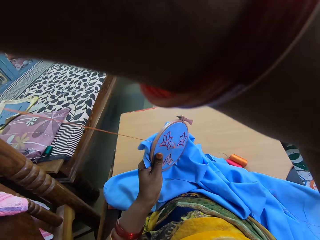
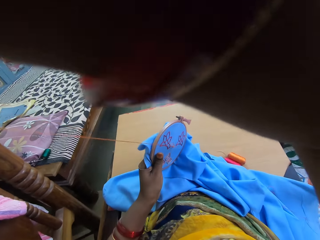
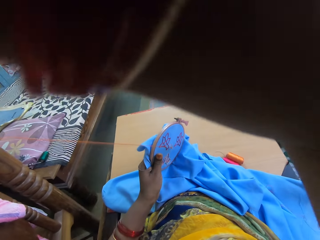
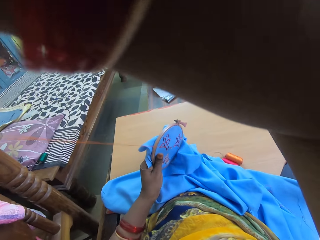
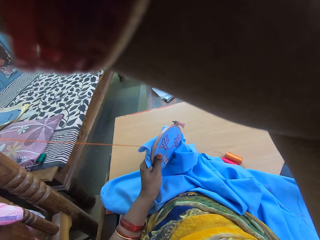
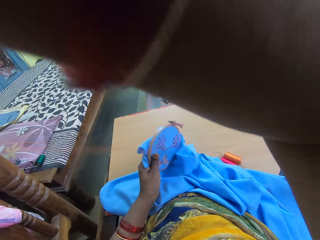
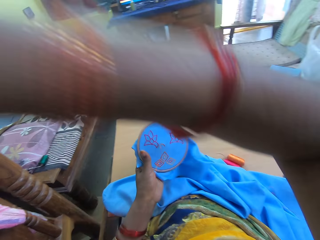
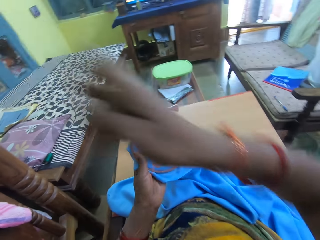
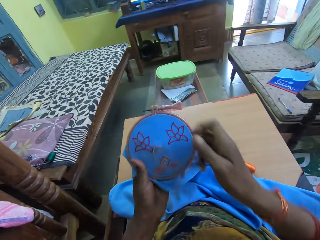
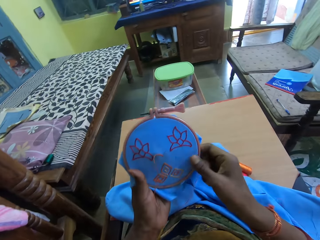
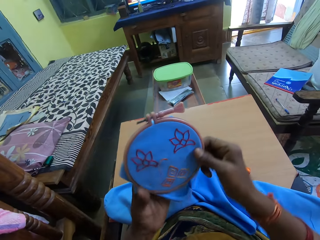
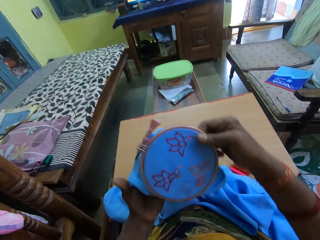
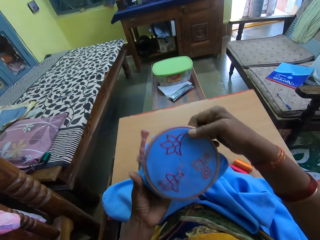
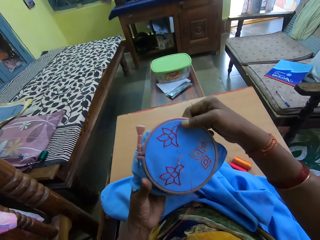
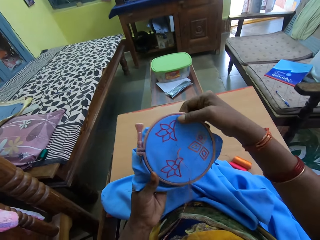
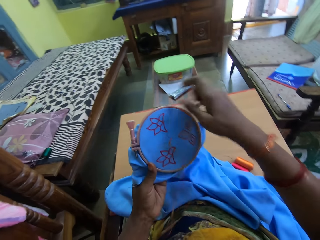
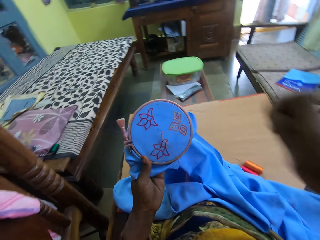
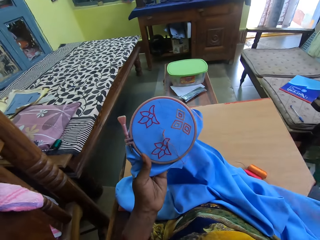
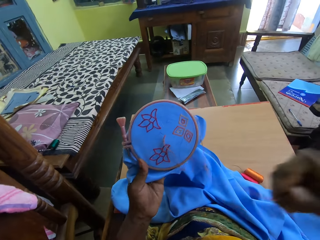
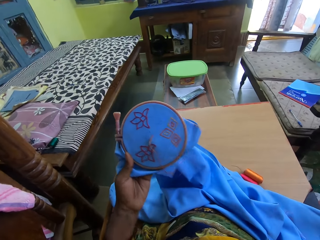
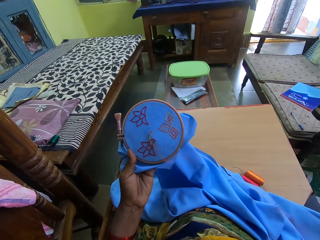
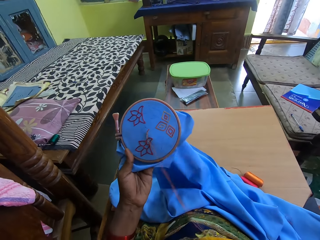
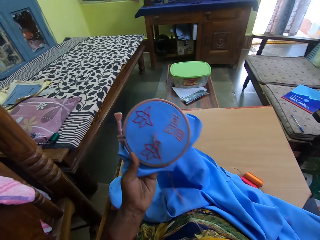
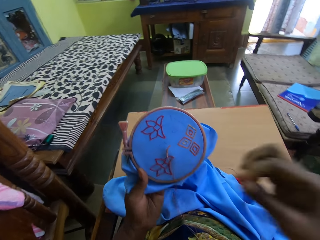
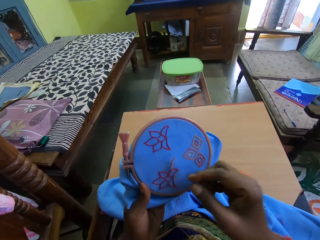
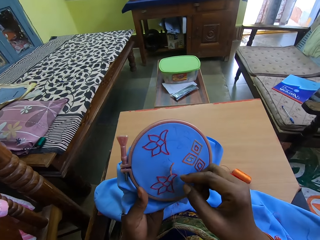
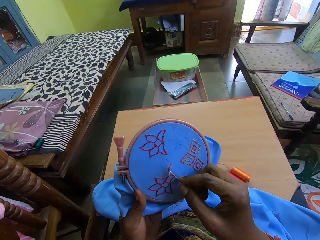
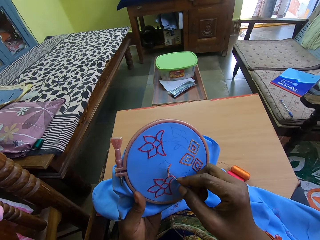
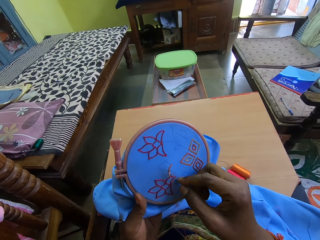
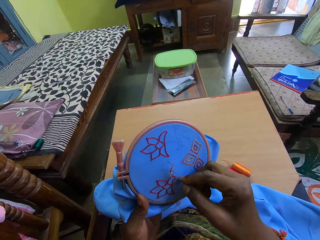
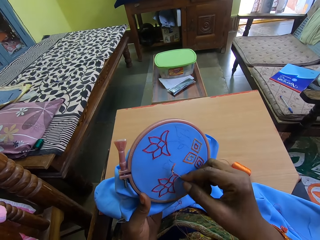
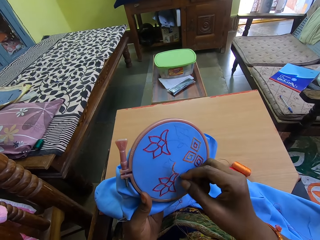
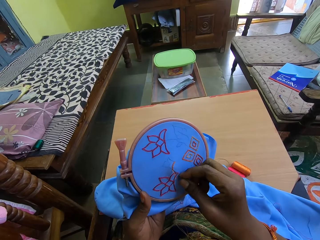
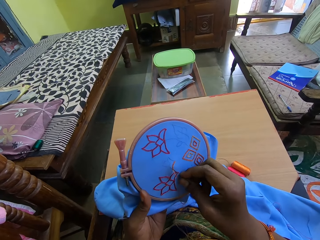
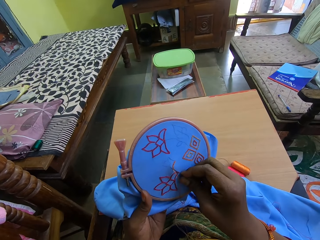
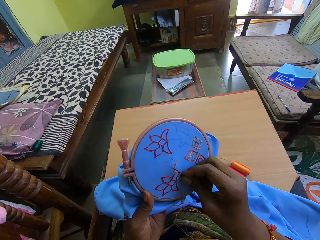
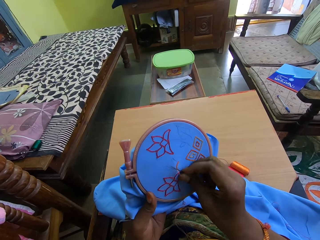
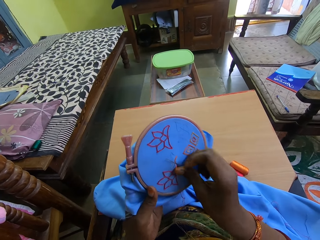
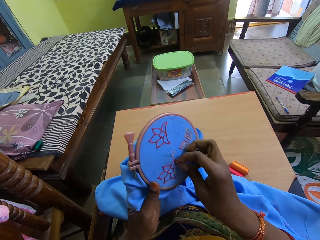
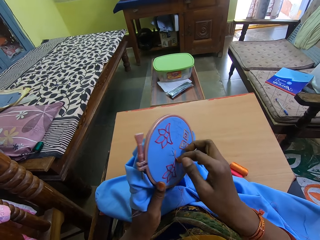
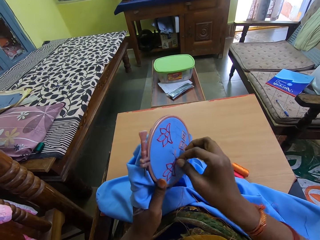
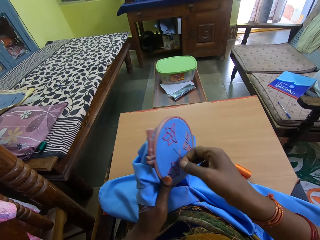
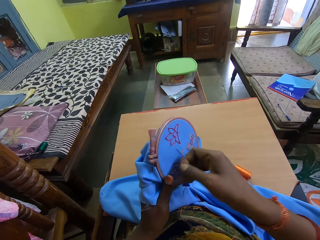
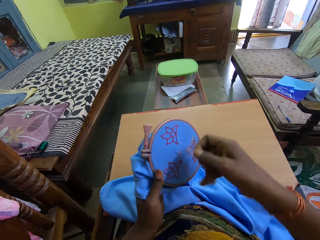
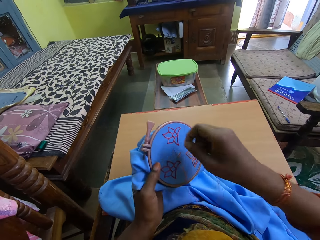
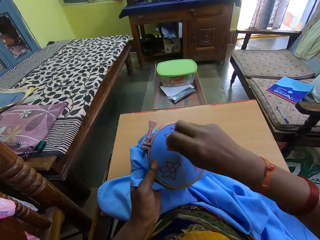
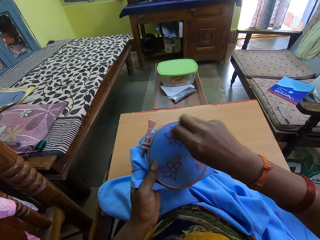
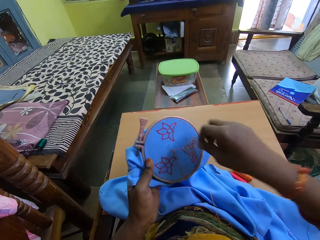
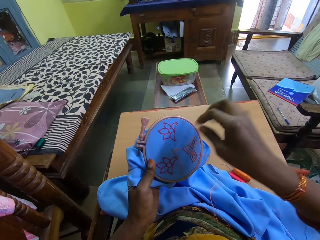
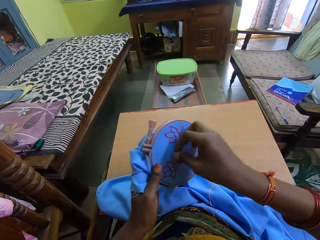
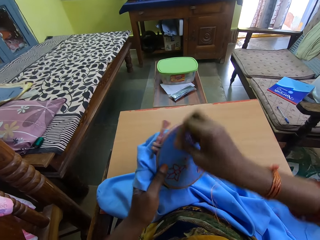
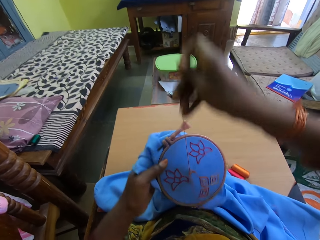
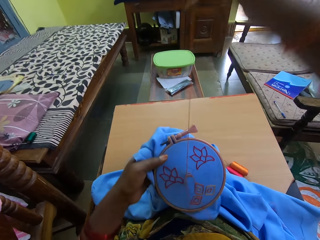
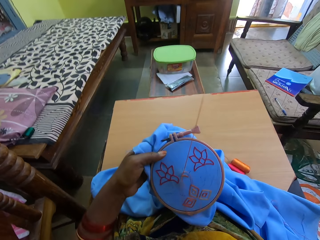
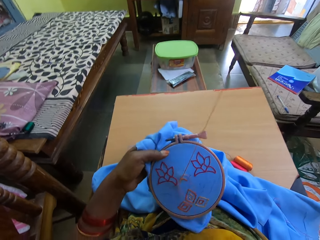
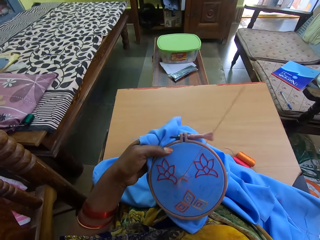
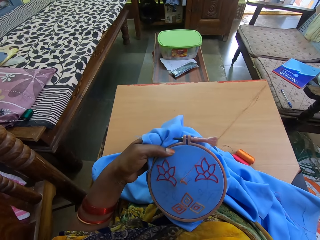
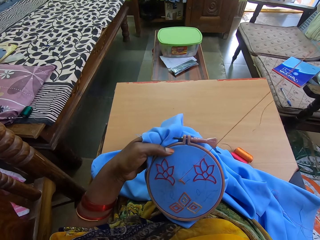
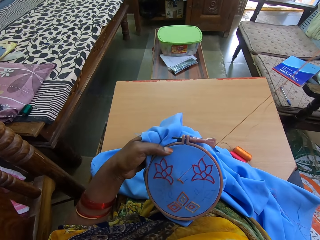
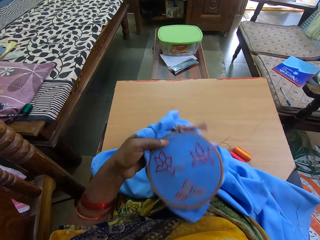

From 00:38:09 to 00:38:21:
The camera wearer adjusts the embroidery hoop in her hands. She embroiders a pattern on the fabric in the embroidery hoop in her left hand with the needle and thread in her right hand.

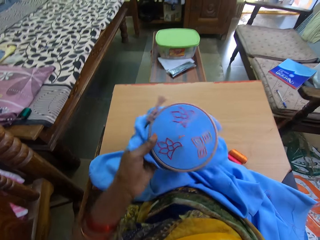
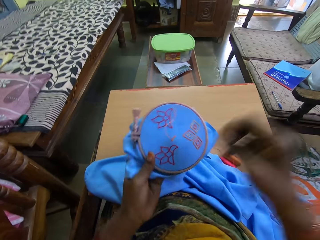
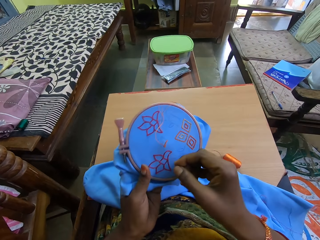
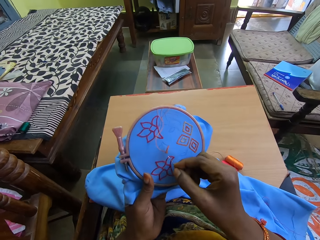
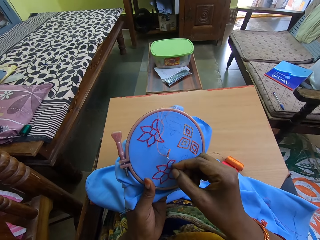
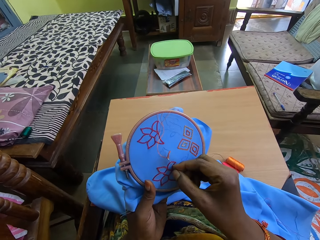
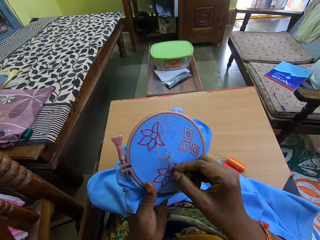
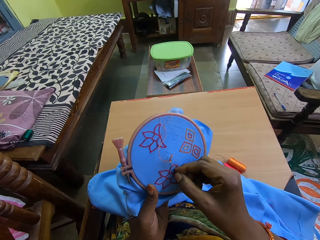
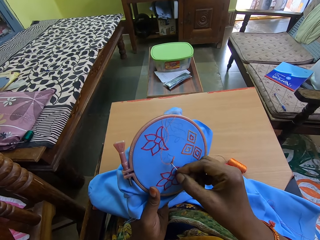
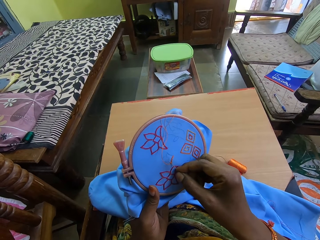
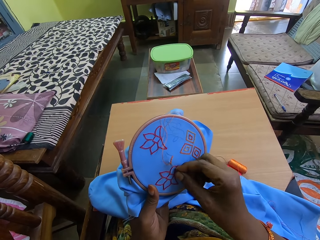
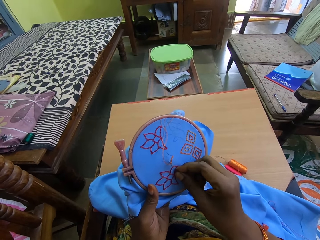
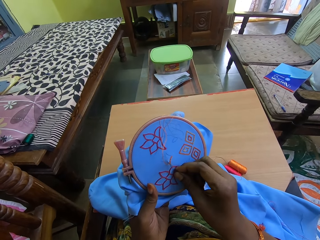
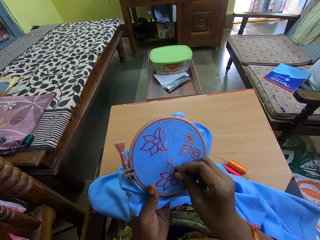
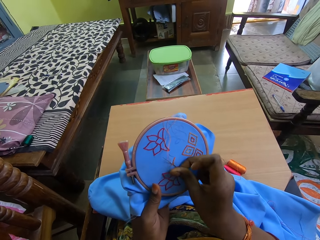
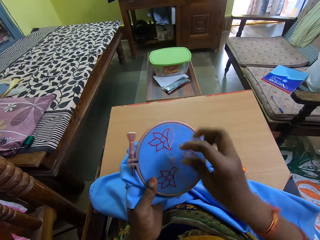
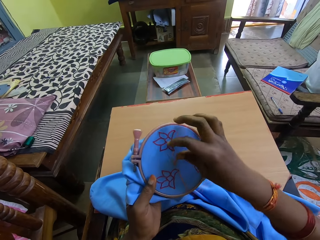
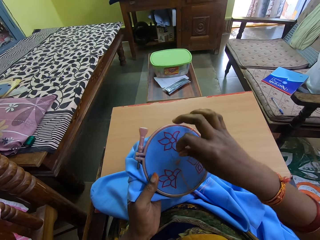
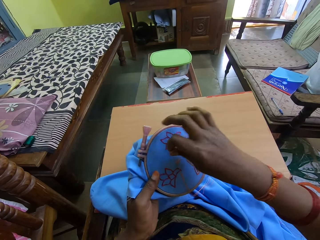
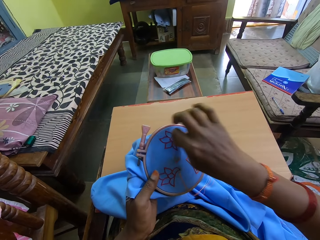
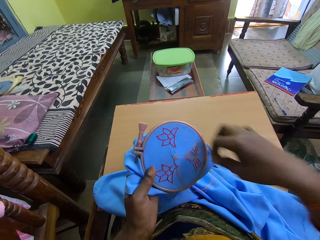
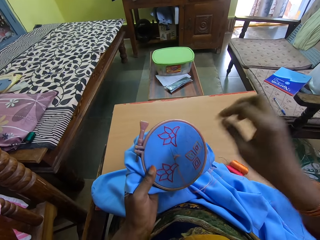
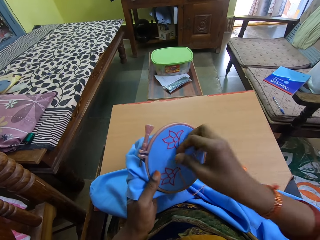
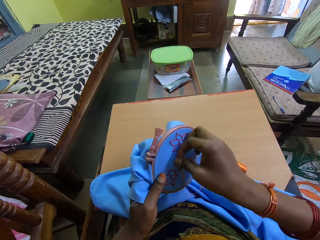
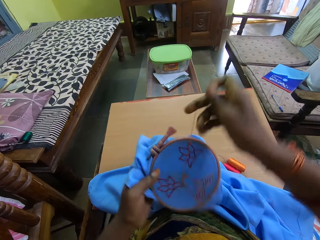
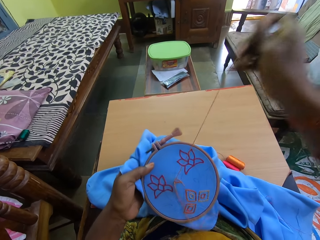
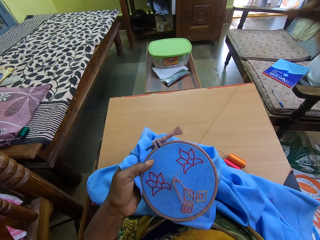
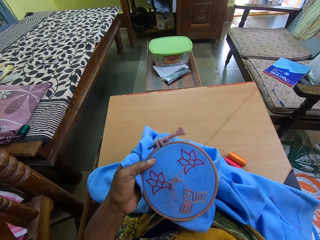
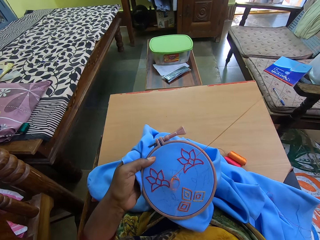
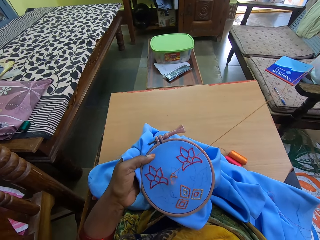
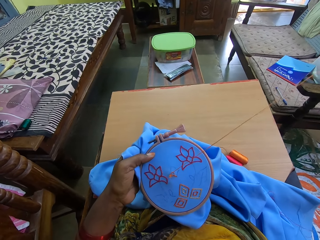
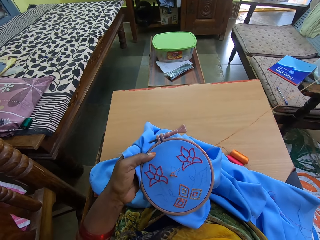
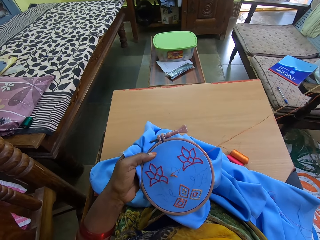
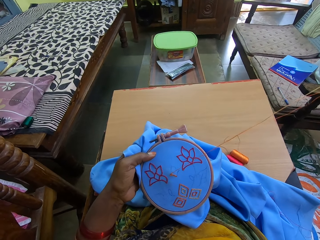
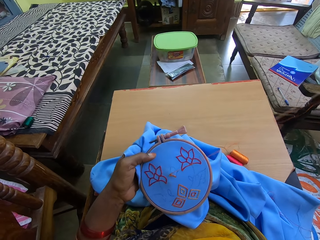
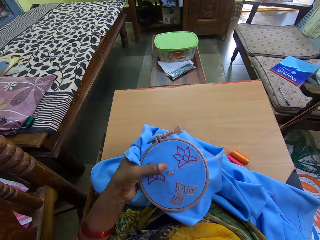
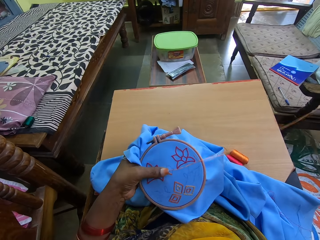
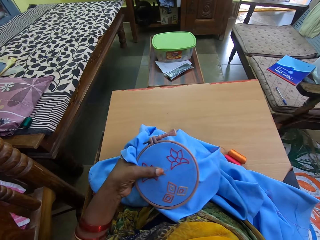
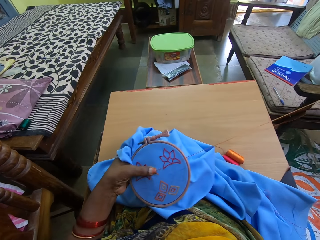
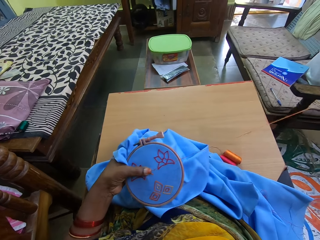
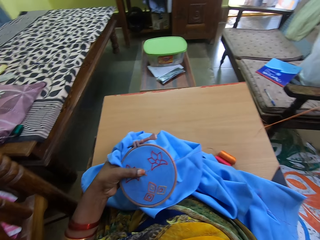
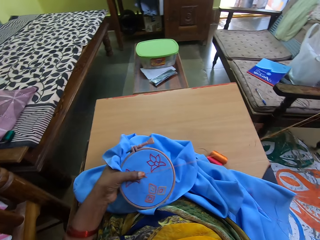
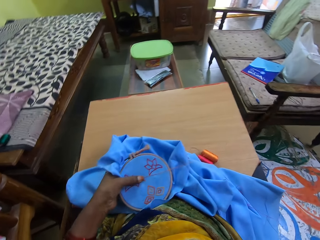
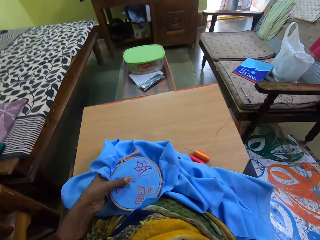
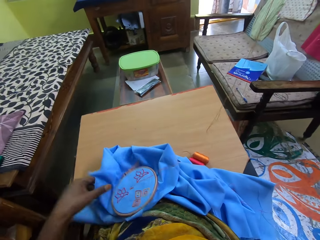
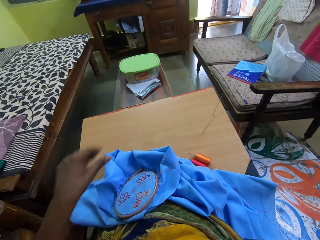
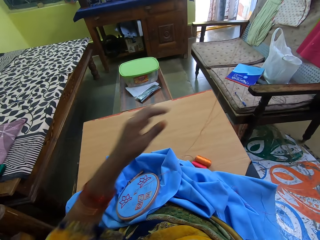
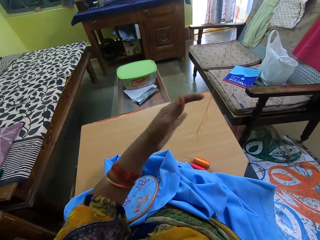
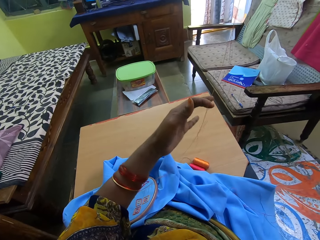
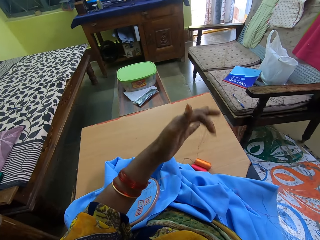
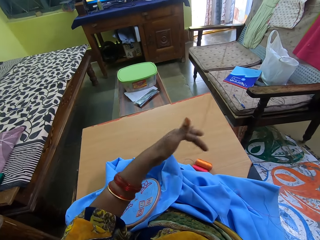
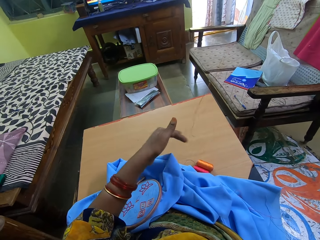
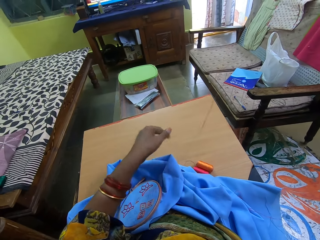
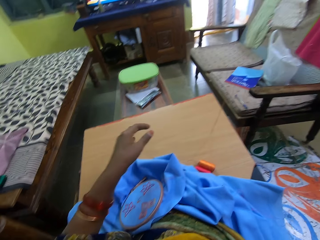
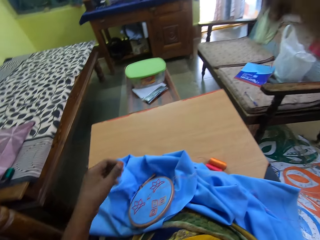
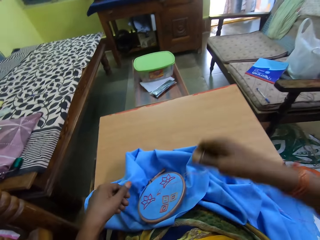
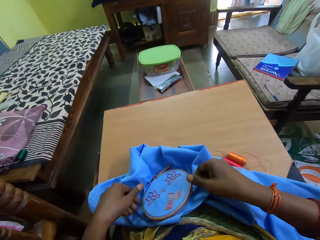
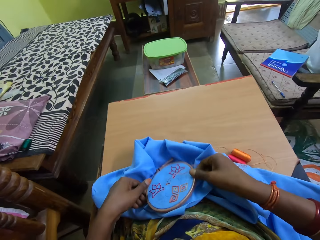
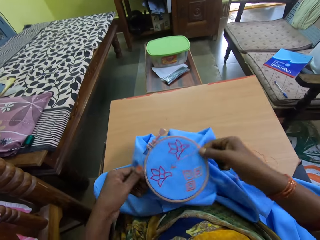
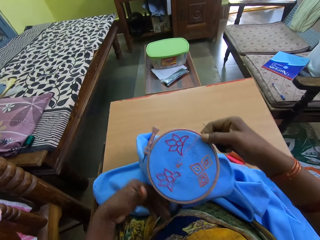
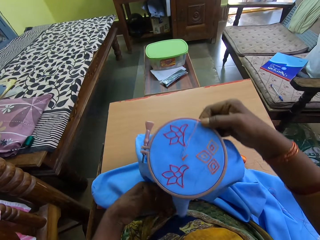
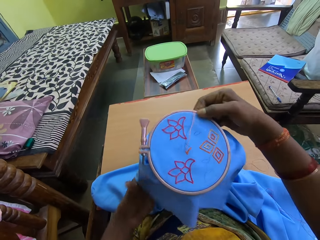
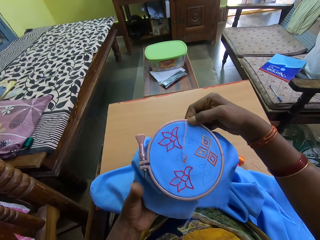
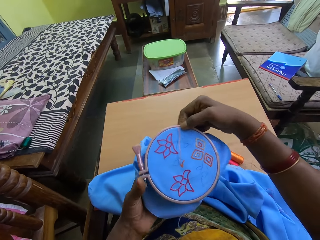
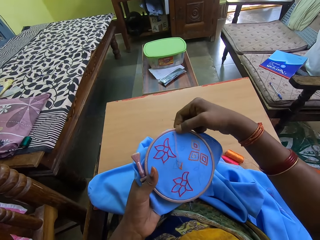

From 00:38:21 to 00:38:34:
The camera wearer places the embroidery hoop in her left hand on her lap. She extends the thread on the needle in her right hand with her left hand. She picks up the embroidery hoop from her lap with both hands.
